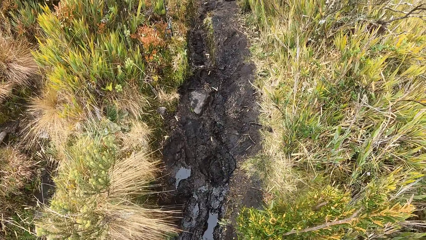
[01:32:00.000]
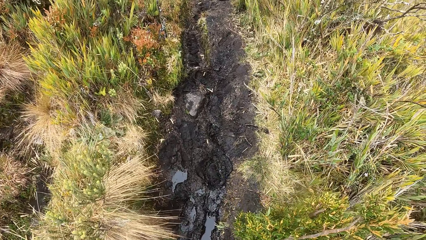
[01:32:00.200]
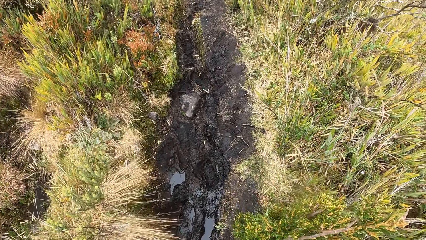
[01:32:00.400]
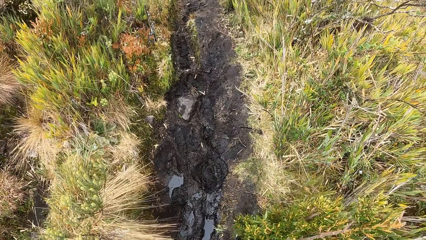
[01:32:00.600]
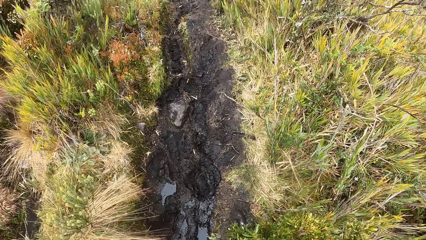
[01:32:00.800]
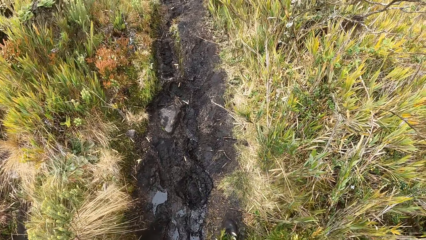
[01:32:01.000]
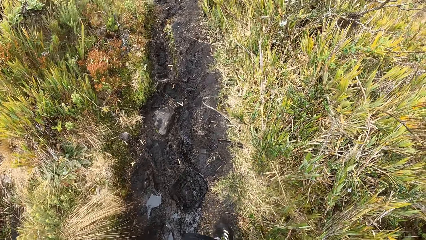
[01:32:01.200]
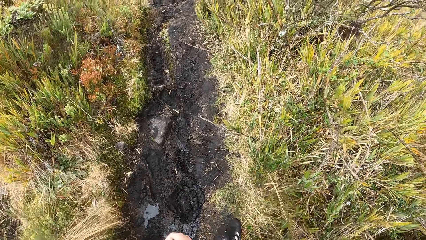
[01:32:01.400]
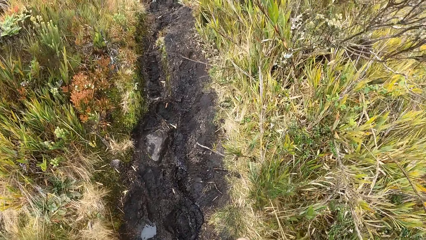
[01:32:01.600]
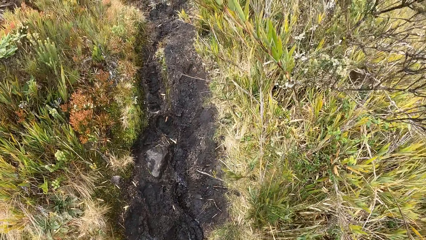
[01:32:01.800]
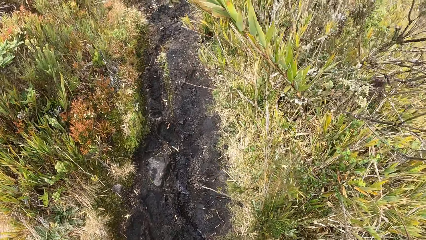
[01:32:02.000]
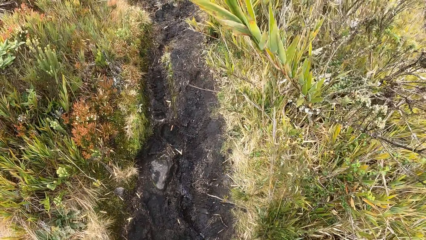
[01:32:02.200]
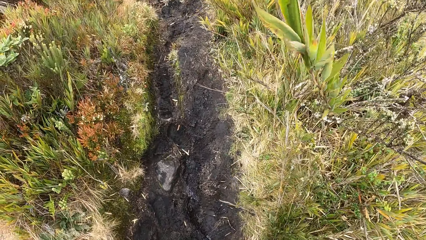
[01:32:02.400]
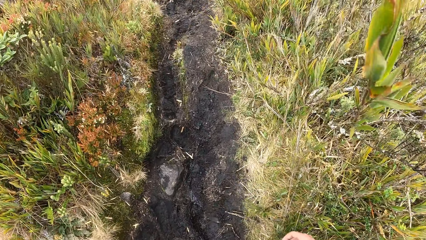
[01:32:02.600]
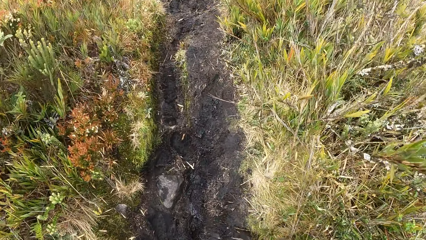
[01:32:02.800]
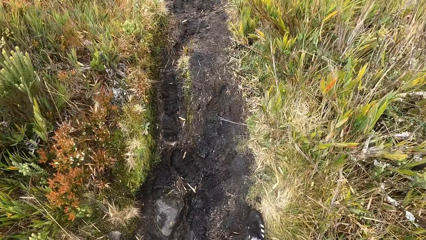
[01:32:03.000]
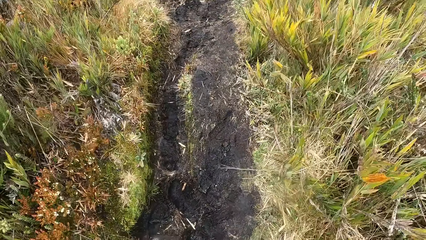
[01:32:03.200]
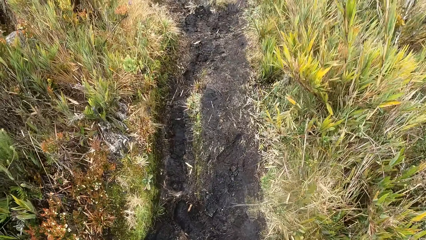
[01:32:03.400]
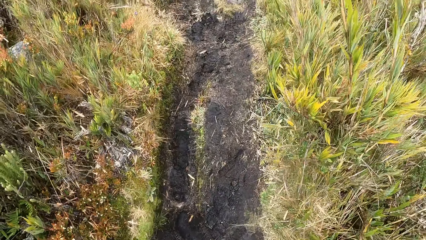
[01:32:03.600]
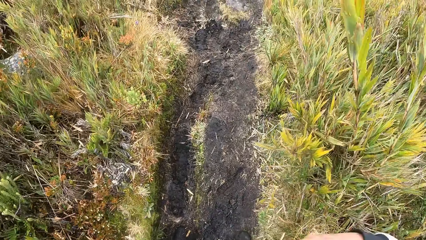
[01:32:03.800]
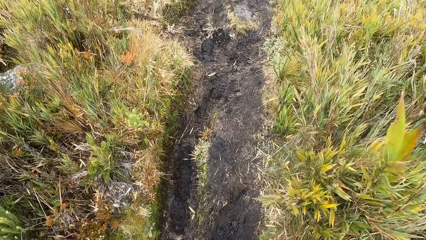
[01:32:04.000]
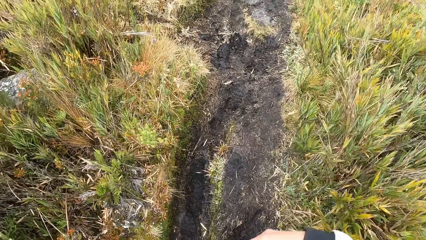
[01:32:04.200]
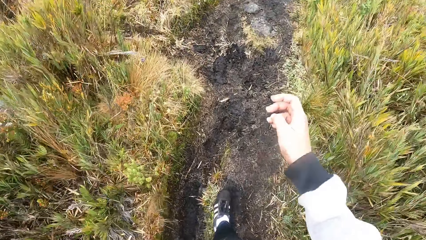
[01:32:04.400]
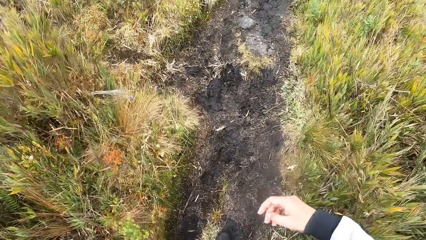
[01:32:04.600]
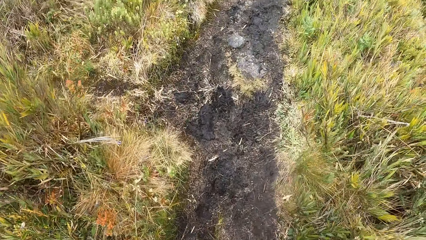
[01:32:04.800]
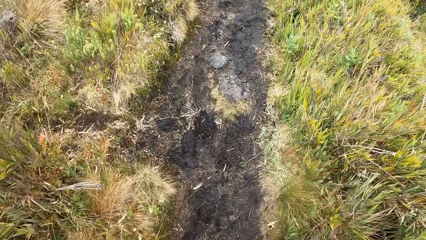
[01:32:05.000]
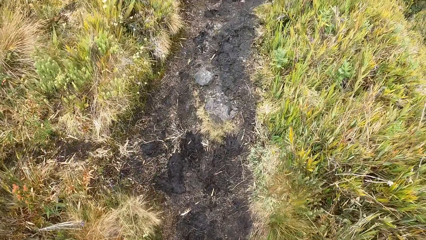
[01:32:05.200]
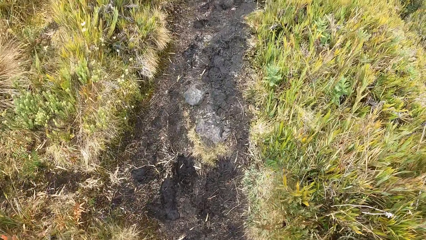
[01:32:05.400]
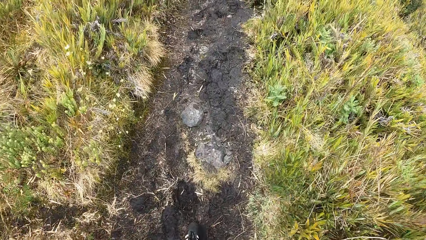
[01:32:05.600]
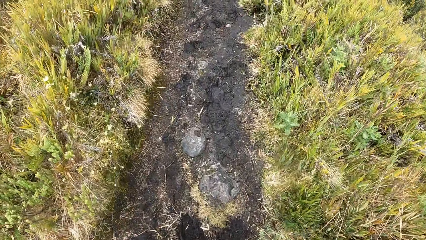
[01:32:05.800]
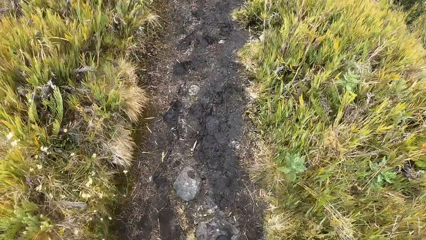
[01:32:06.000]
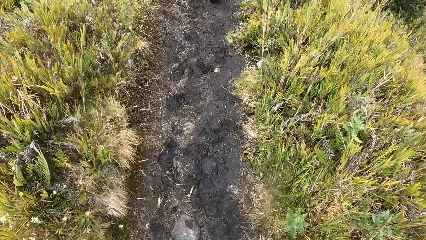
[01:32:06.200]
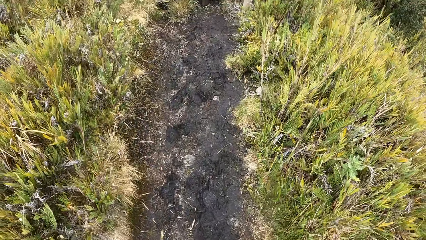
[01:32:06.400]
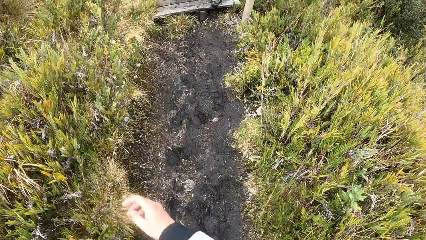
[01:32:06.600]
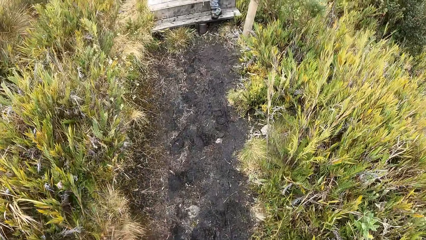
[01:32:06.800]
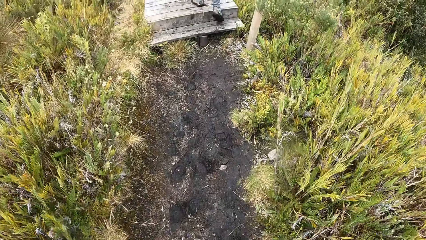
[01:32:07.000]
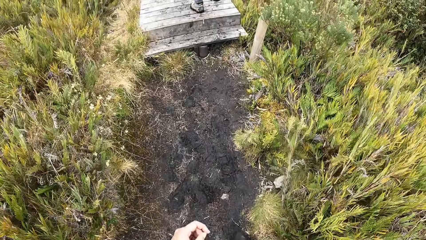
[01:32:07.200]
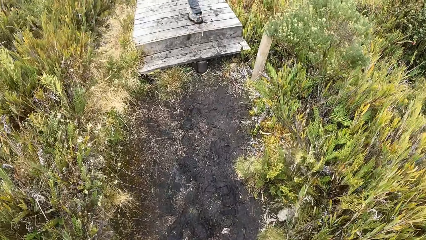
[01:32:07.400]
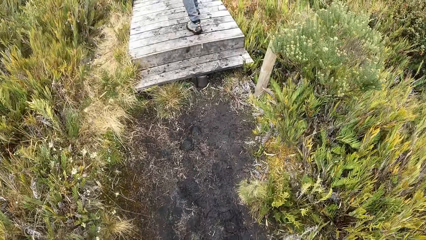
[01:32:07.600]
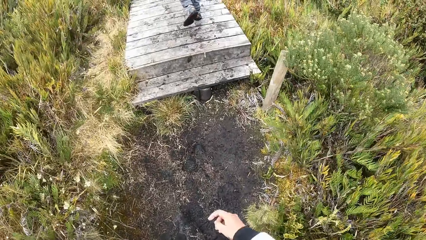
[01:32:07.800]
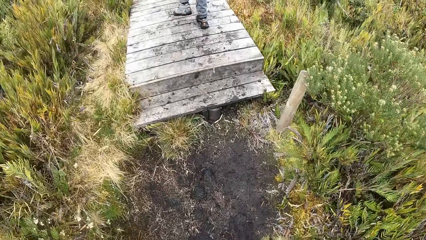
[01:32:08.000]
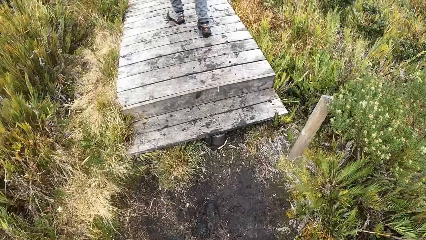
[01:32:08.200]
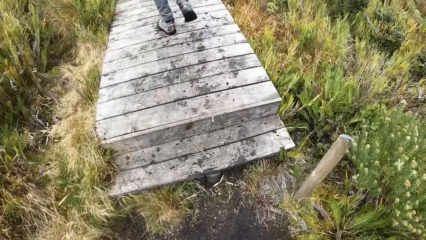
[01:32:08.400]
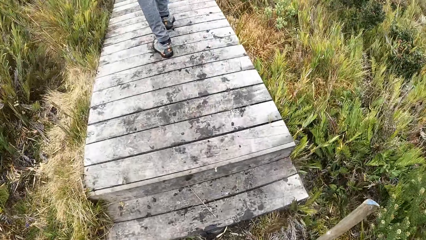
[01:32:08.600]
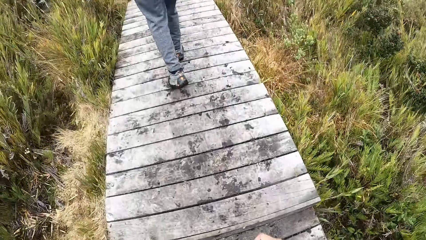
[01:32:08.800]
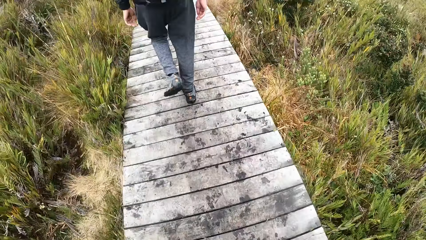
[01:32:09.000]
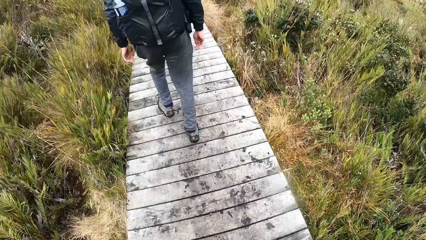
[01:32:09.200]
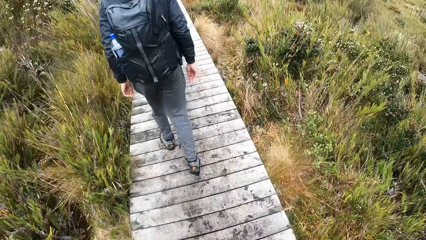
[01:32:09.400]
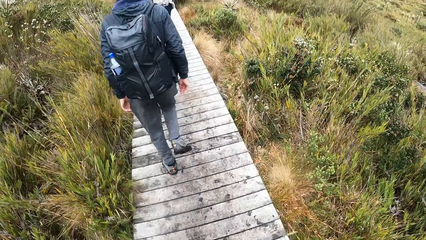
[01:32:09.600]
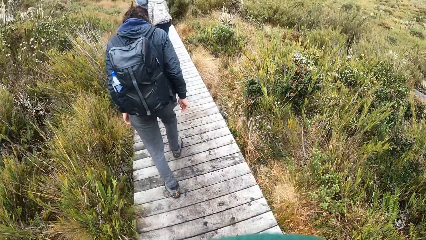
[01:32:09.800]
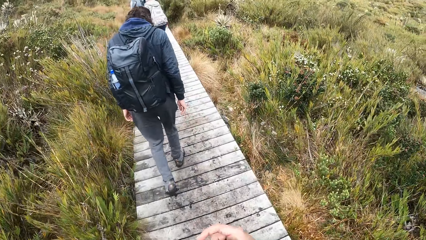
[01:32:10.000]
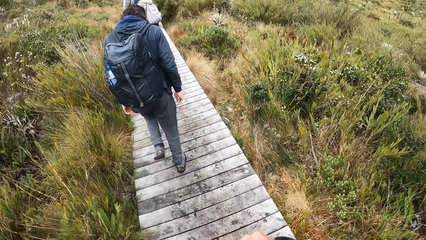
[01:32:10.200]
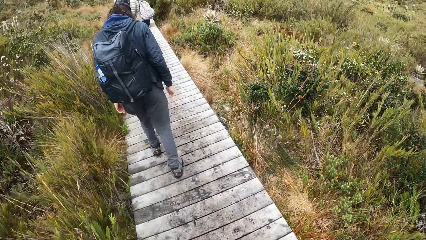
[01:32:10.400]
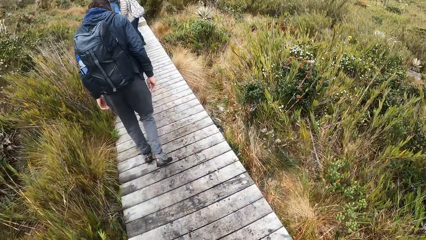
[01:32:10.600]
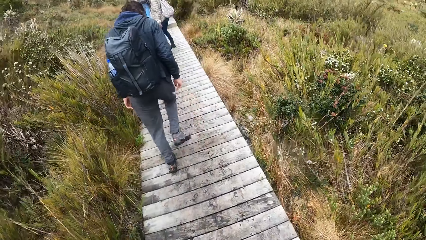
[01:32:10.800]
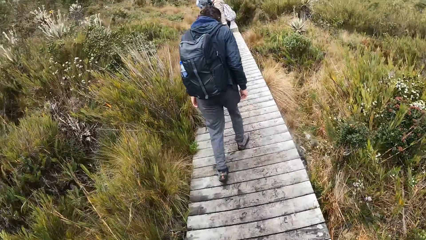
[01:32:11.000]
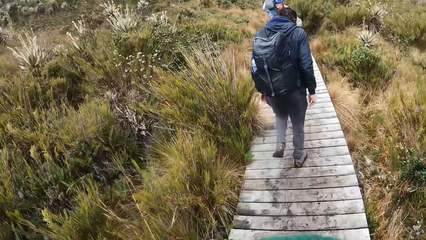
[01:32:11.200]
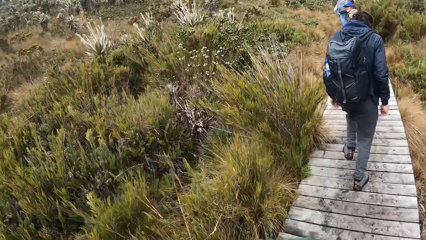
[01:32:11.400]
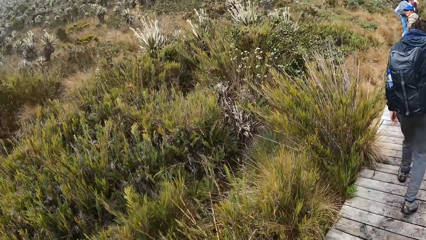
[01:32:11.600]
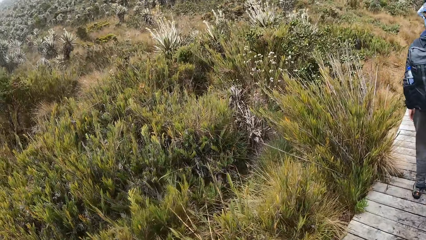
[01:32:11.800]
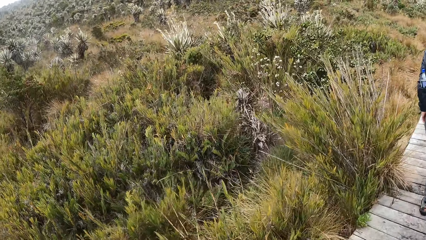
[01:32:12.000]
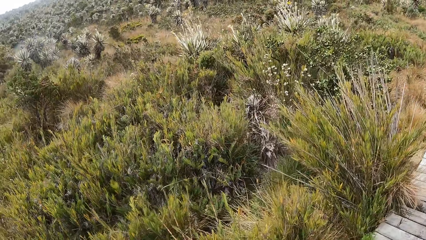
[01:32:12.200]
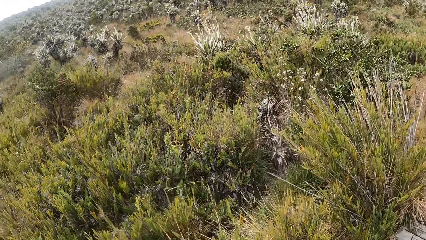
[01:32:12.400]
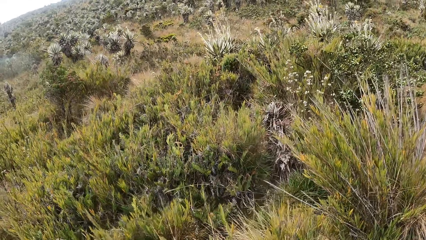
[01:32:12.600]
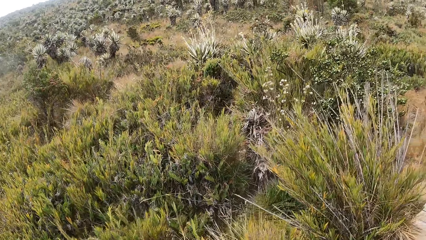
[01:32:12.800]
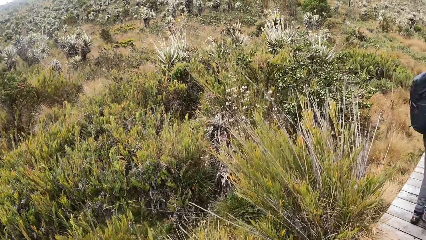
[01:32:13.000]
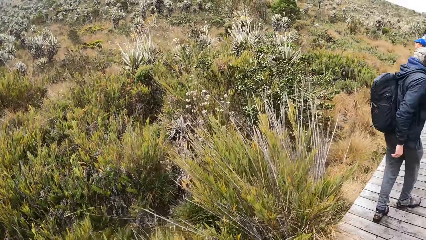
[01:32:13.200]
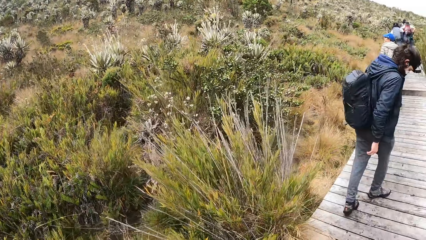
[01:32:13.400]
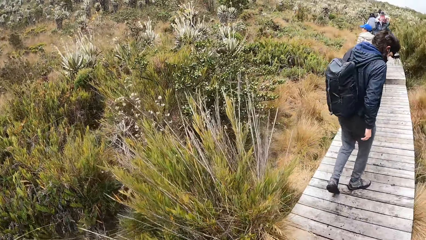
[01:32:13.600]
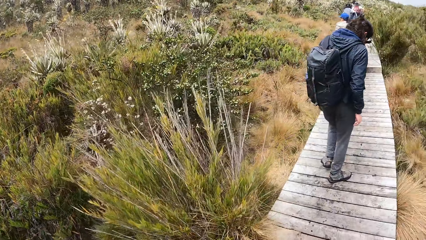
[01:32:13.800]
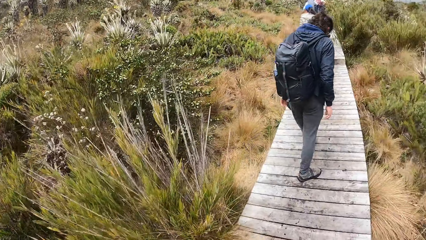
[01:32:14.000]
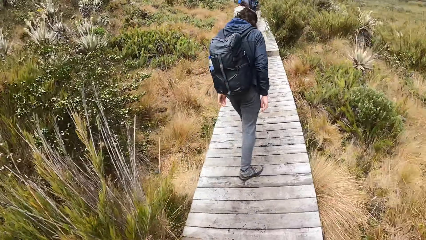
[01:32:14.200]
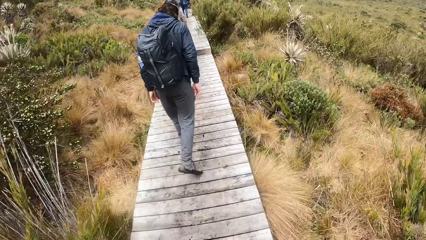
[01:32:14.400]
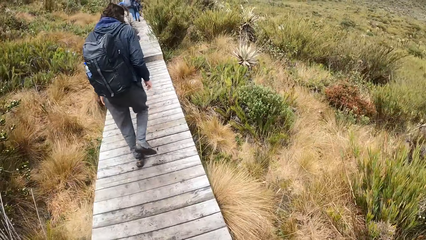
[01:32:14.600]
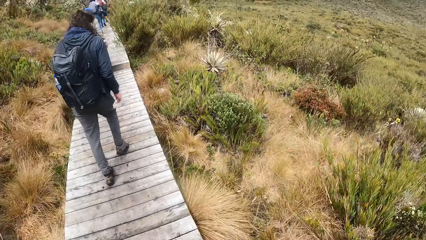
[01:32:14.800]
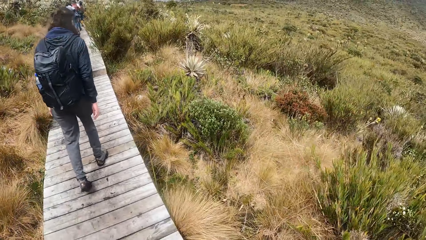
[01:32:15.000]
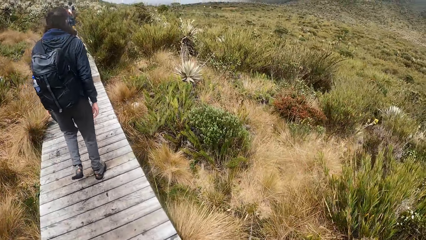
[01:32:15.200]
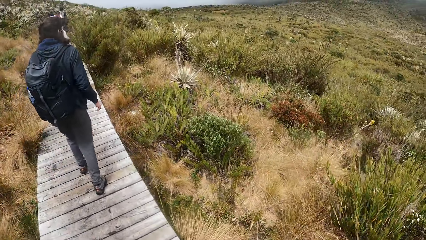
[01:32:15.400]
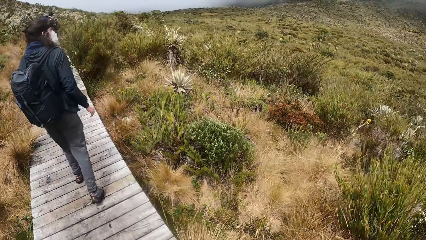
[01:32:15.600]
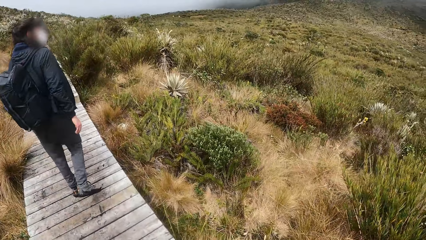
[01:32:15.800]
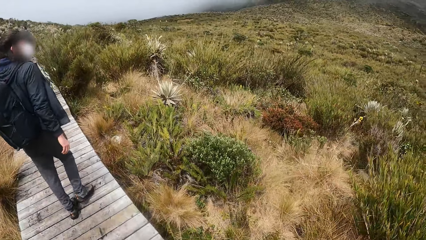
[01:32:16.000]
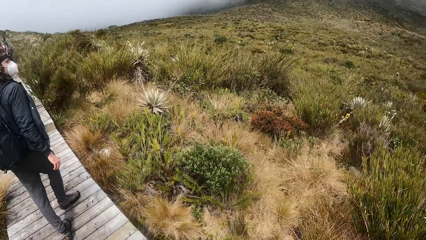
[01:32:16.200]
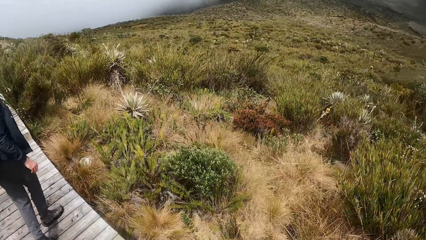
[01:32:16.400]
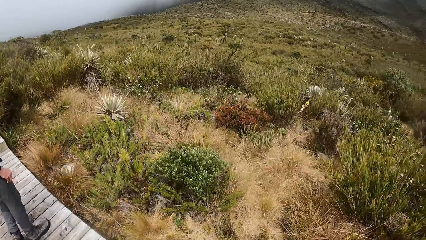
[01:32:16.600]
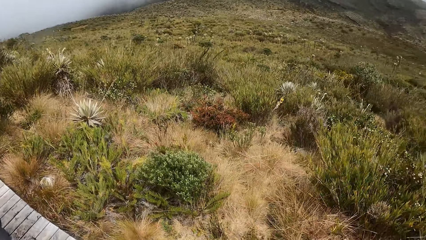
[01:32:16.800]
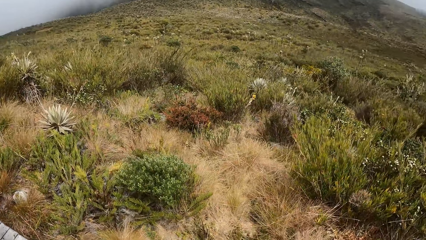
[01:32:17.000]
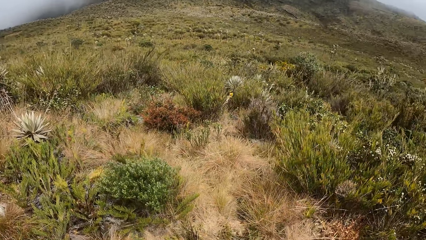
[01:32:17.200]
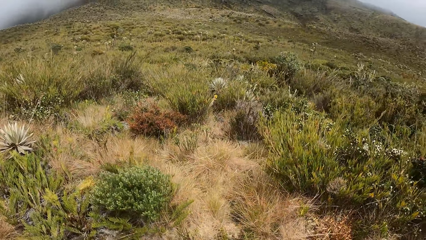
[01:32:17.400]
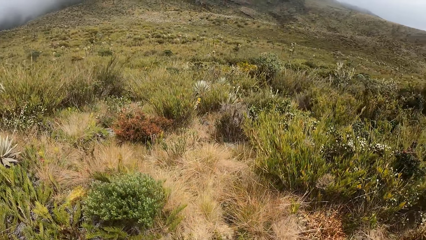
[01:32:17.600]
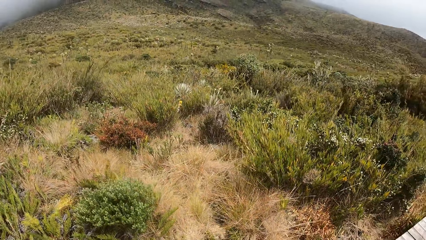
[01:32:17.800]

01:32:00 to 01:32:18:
The camera wearer moves a hand. They walk on the road. They walk along a wooden bridge with the group of people. They look at the desert plants. A man walks in front of the camera wearer. The camera wearer walks behind the other man.
